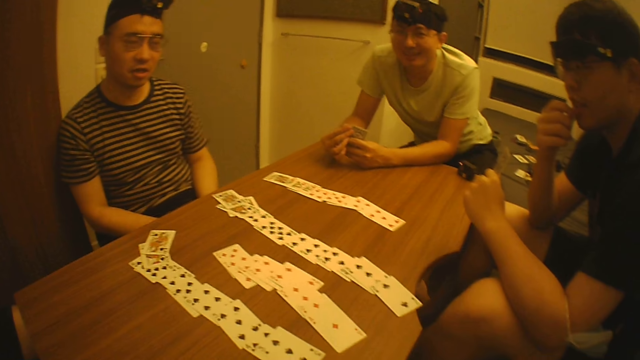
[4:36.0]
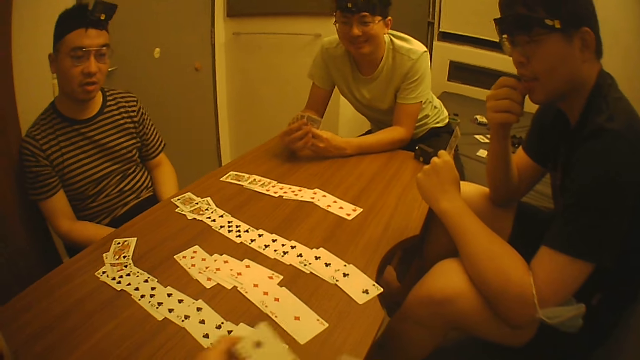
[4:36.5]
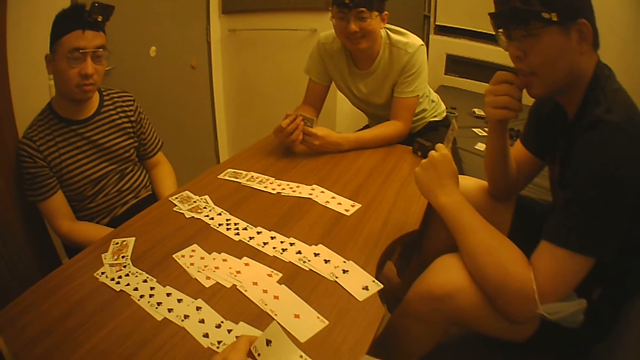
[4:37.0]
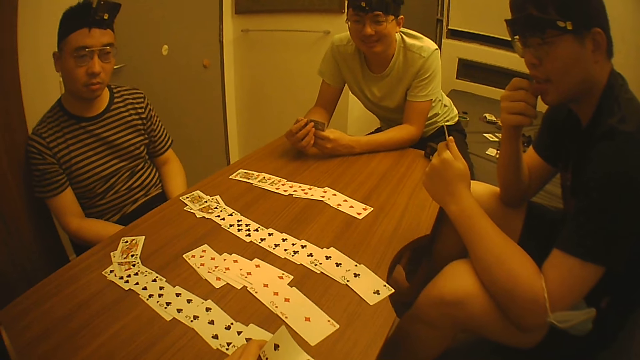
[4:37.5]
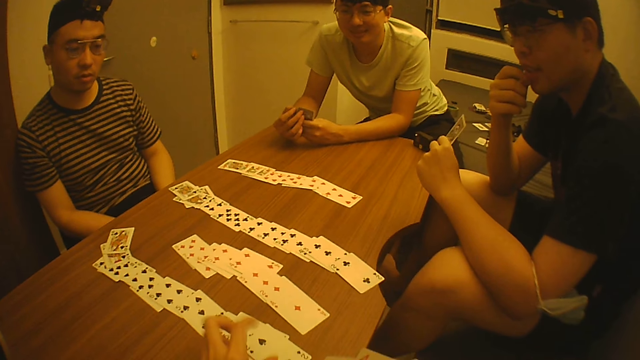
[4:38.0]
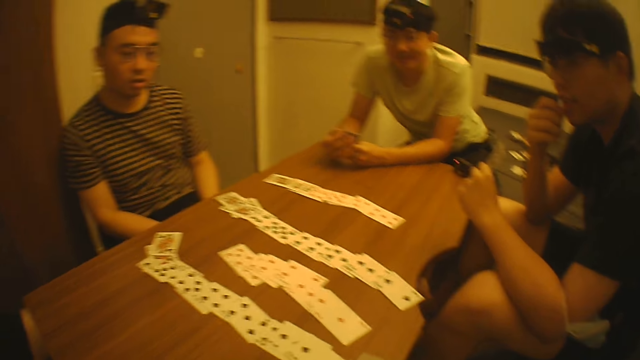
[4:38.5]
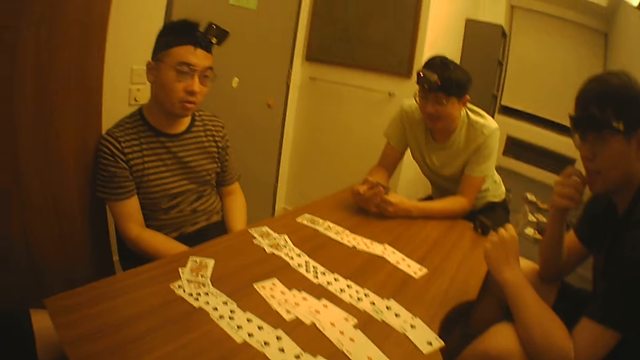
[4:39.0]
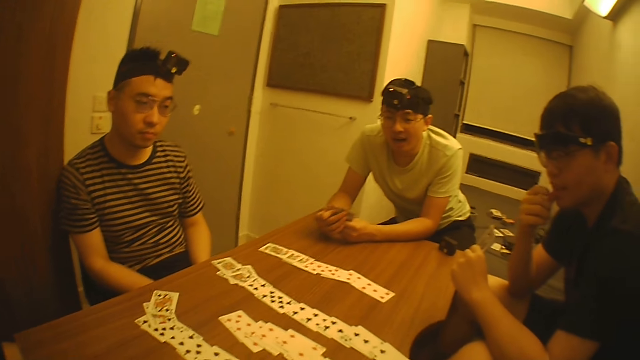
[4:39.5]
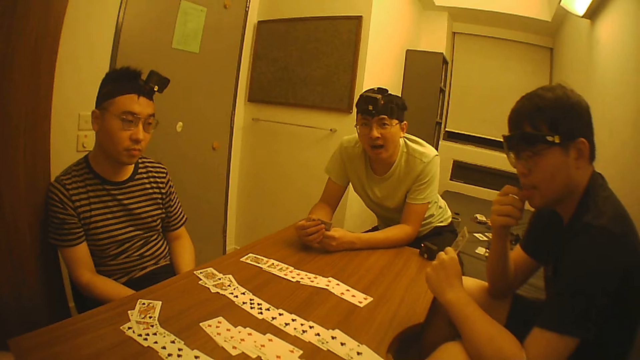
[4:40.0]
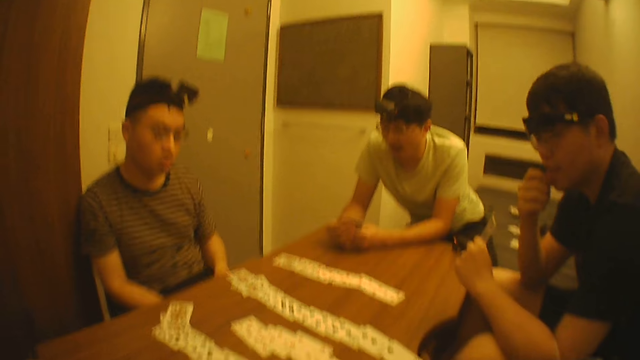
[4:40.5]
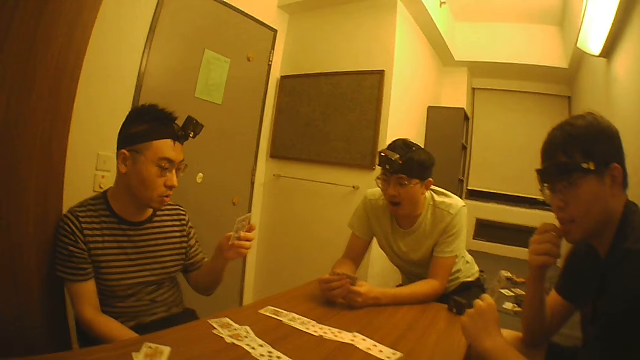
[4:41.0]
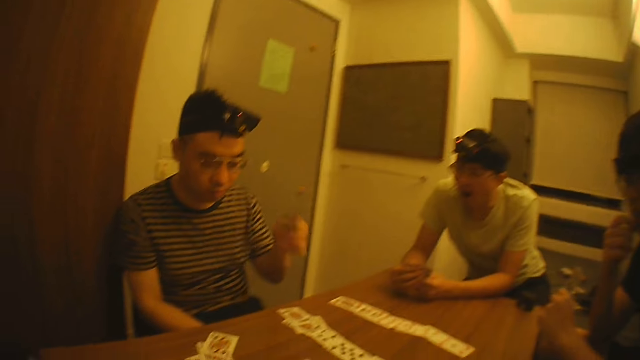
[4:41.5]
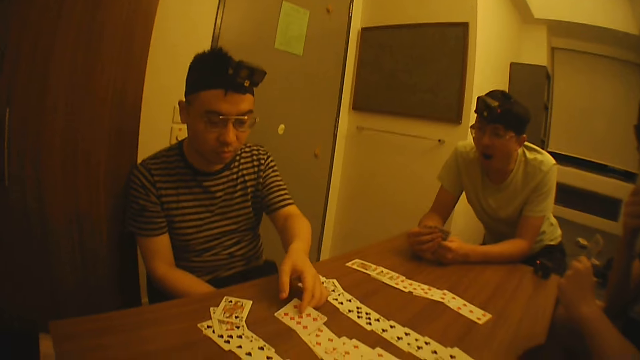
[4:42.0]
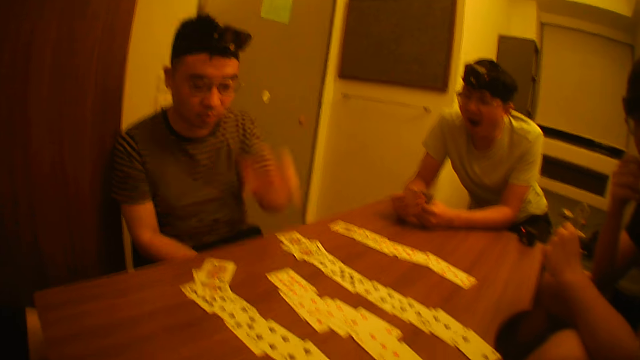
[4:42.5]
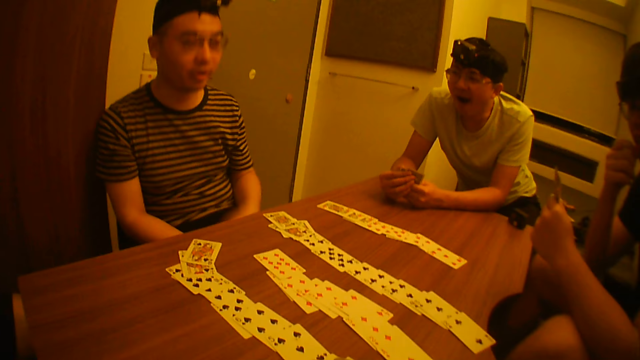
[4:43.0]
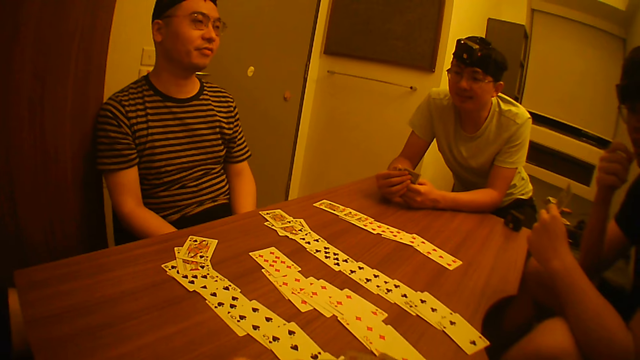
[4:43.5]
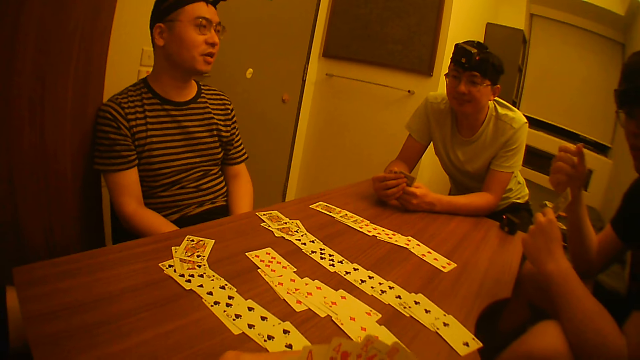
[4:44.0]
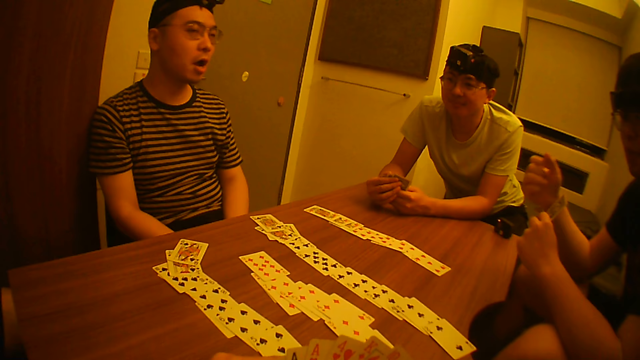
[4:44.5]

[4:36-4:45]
The camera wearer puts a card on the table. A man puts a card on the table.

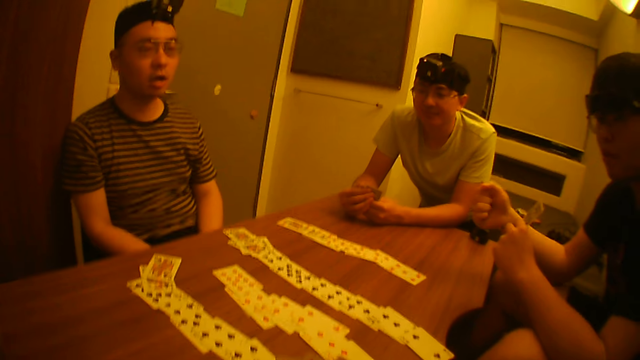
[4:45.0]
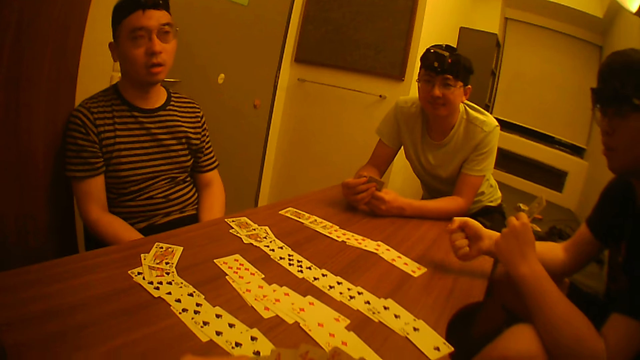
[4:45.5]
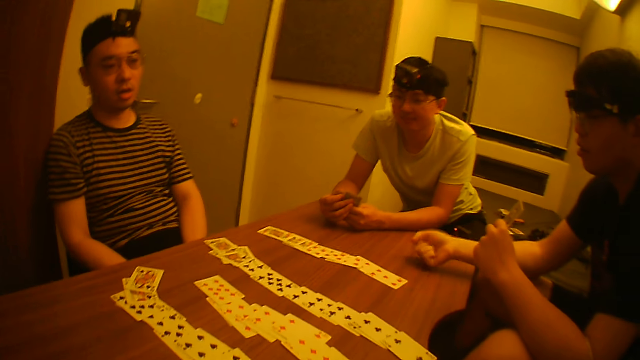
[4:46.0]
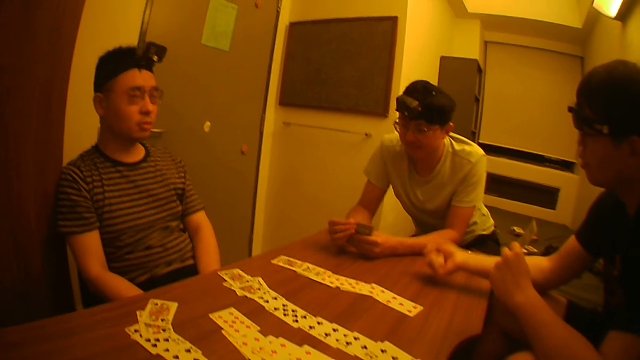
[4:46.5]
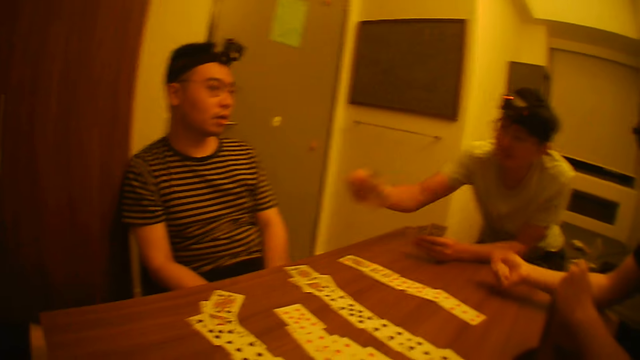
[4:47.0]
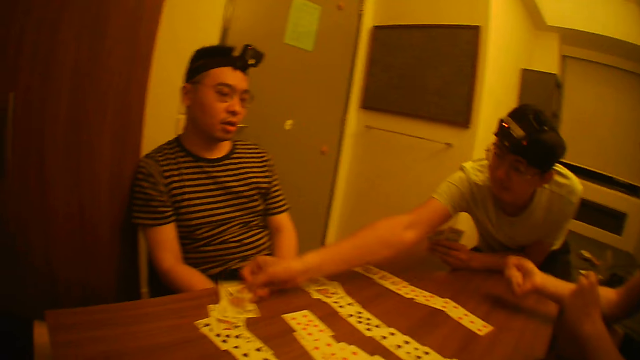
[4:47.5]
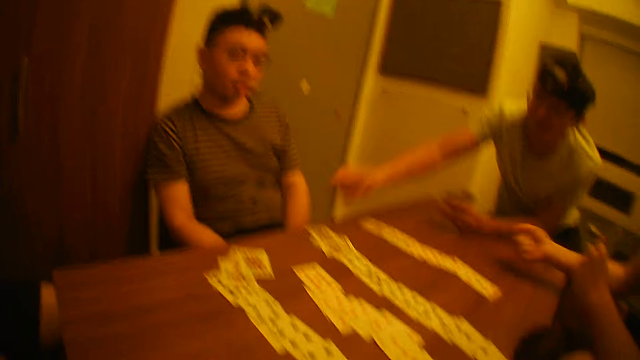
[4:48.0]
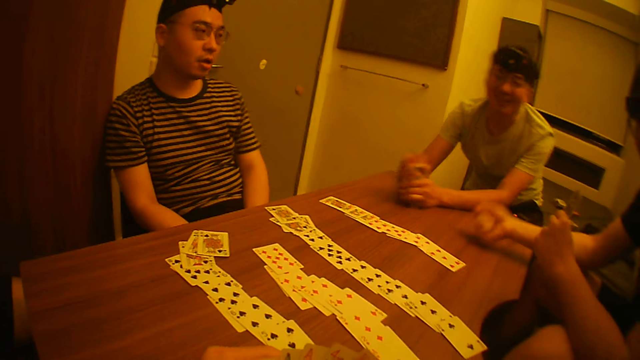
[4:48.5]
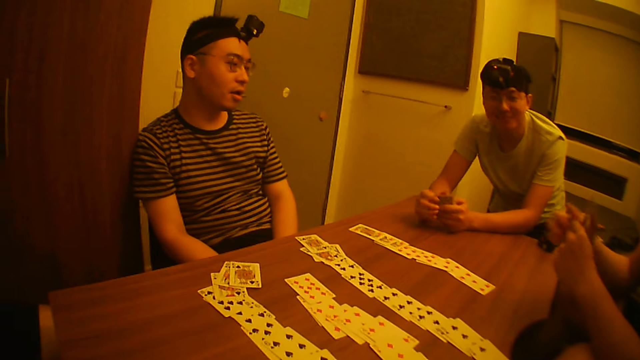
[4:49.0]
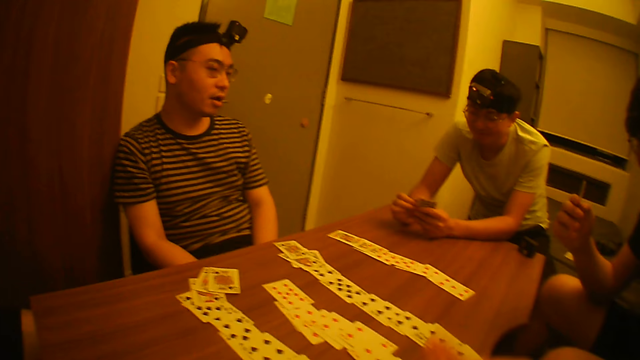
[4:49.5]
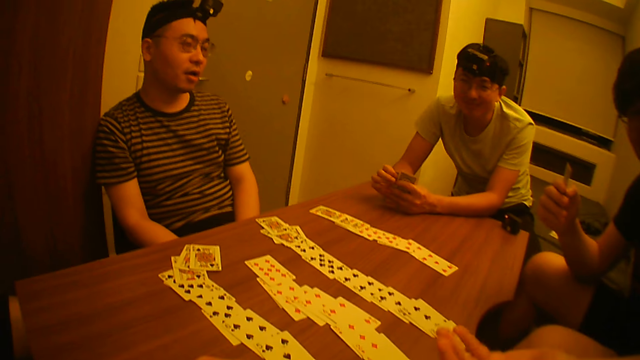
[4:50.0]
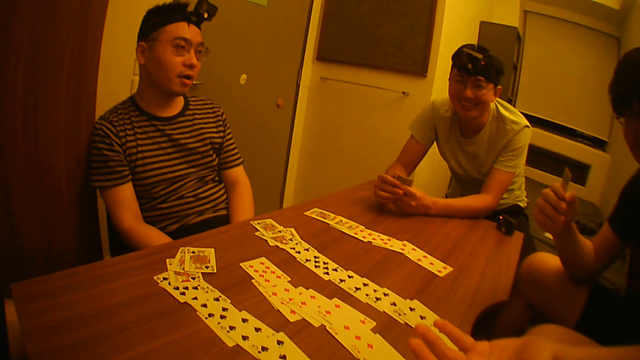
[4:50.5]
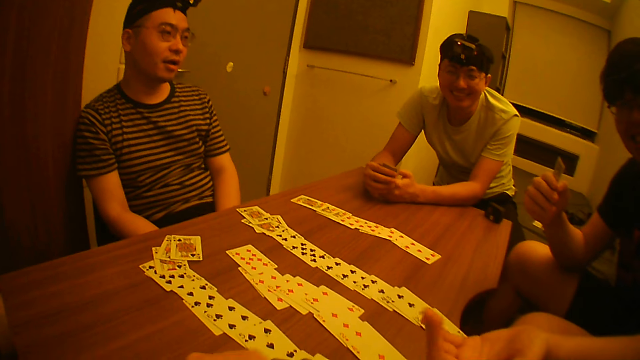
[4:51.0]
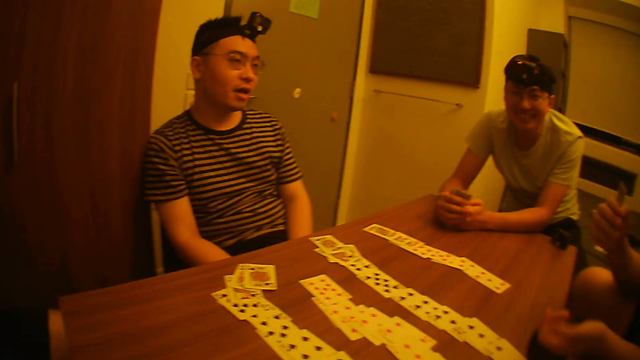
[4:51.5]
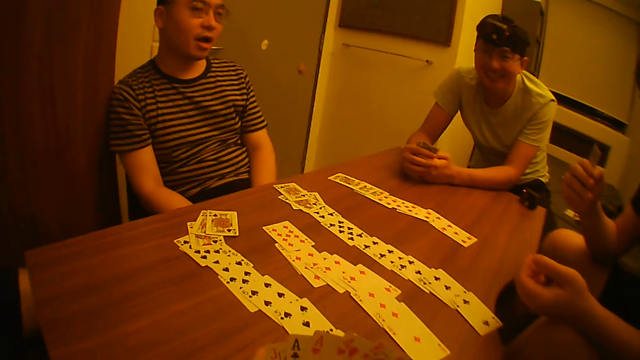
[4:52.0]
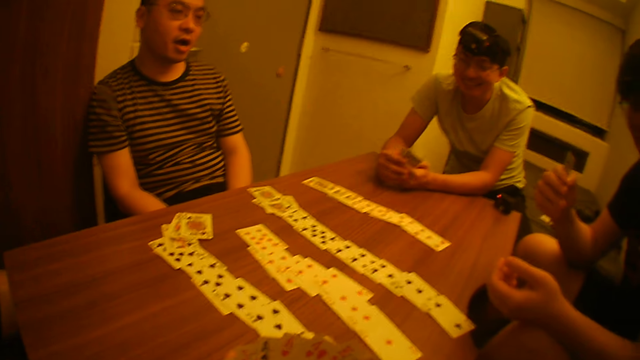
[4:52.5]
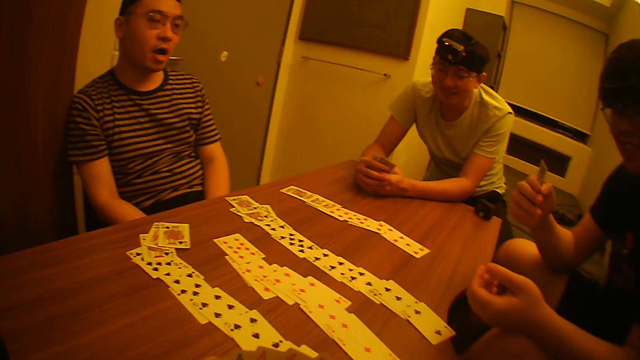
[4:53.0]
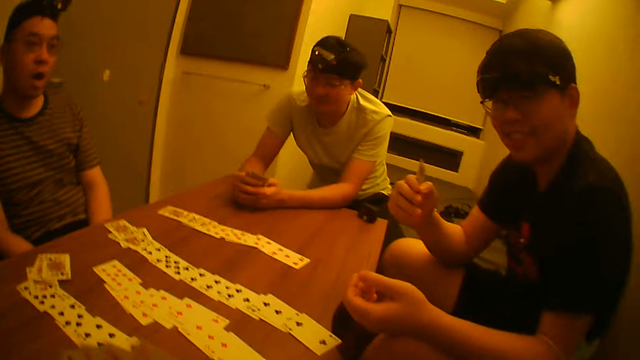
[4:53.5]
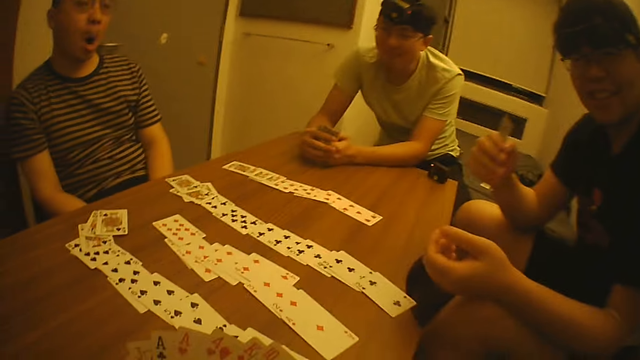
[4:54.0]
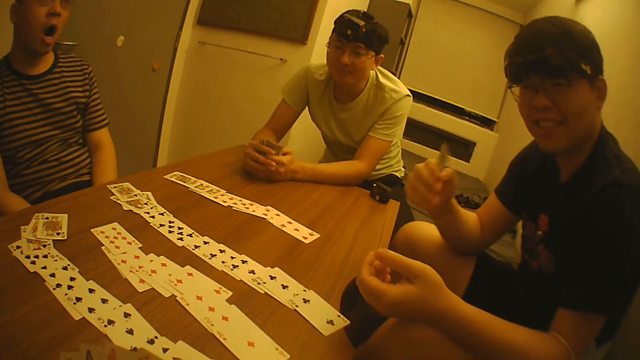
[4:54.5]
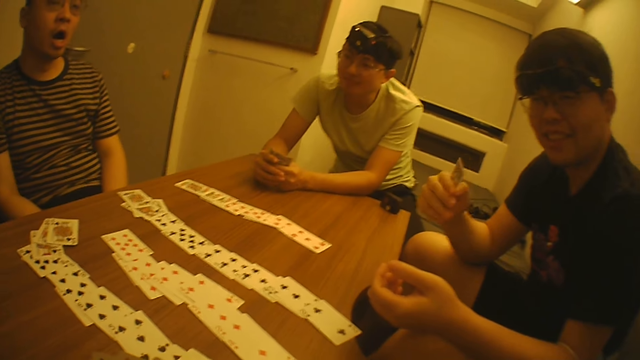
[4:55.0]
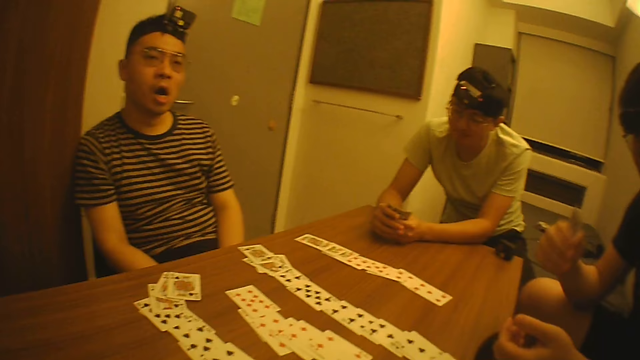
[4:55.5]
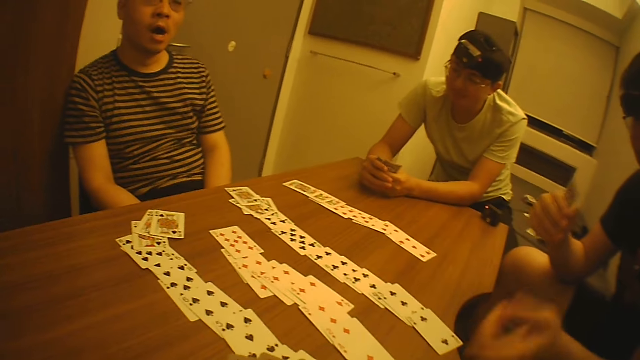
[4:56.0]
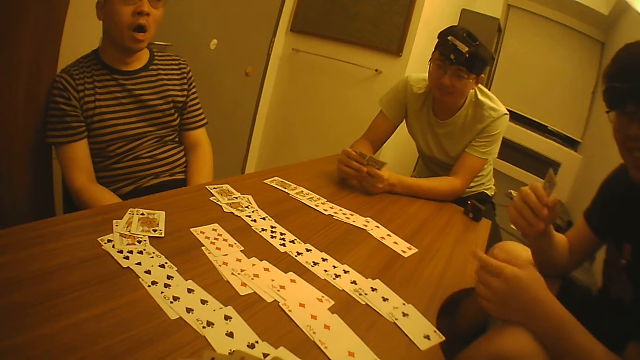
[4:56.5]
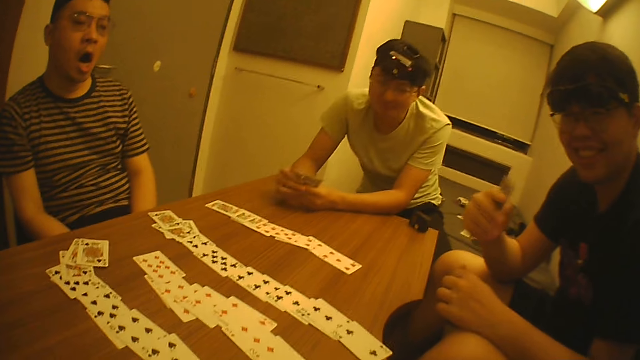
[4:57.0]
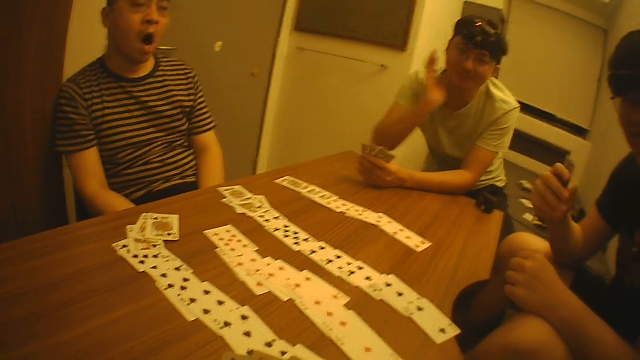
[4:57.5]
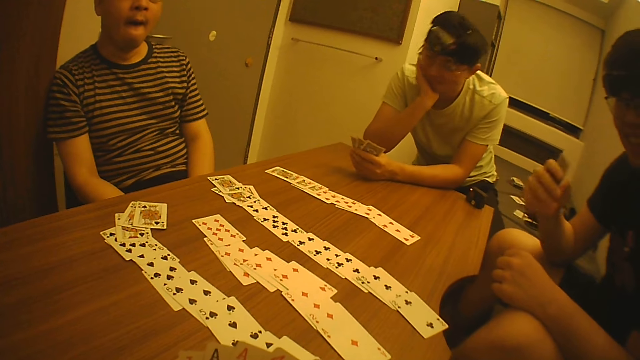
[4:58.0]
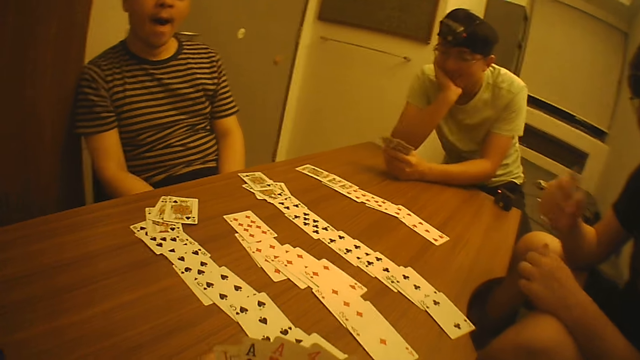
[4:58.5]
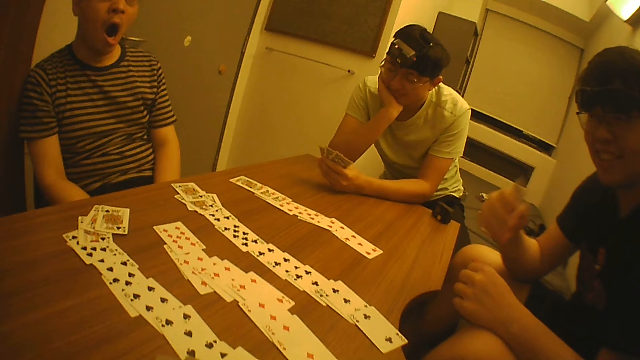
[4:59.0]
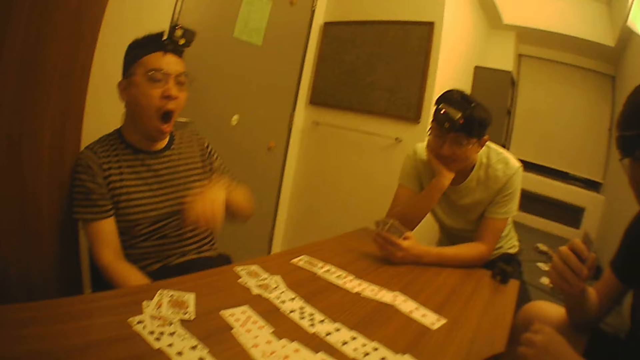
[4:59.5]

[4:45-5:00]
A man hits the table with his right hand. Another man puts a card on the table with his right hand. The first man hits the table with his hand. The other man counts the cards. The camera wearer interacts with a man. The first man looks aside and shakes a card in his hand. The other man holds his cheeks.
